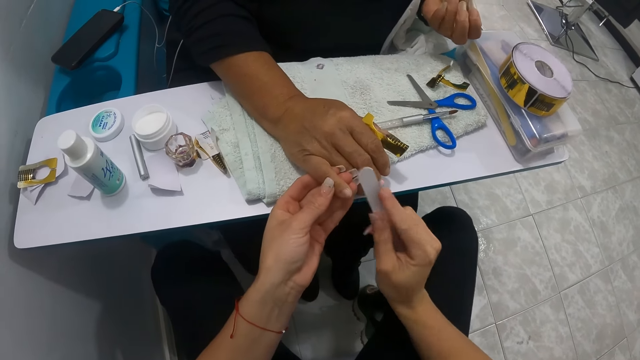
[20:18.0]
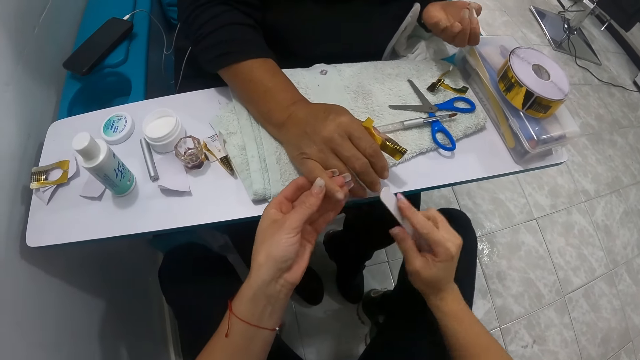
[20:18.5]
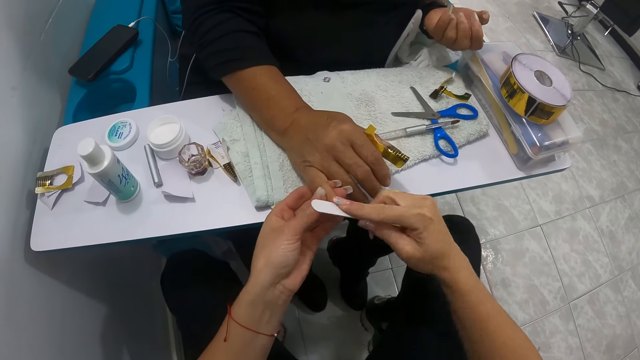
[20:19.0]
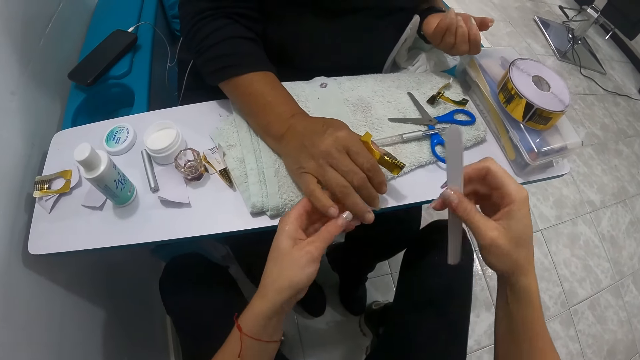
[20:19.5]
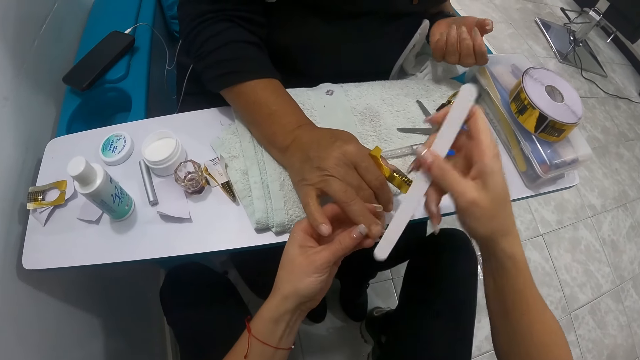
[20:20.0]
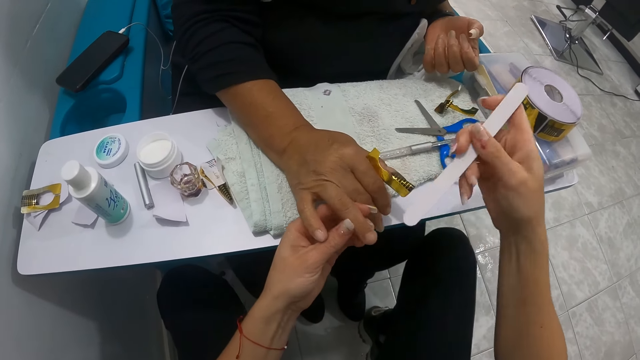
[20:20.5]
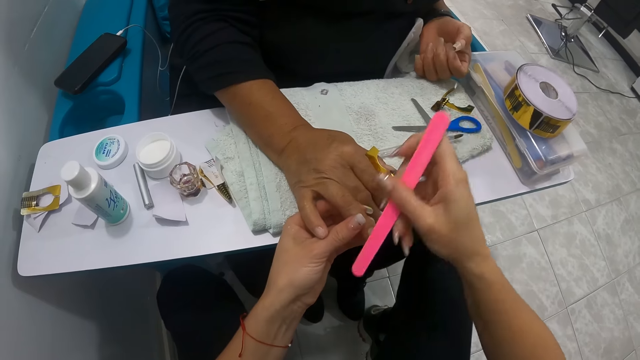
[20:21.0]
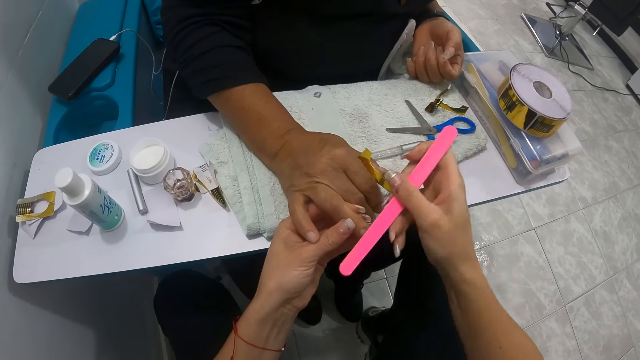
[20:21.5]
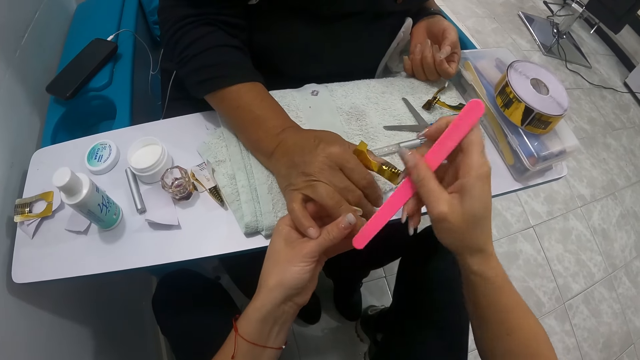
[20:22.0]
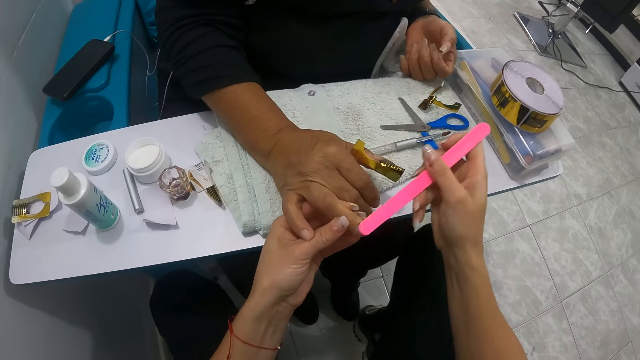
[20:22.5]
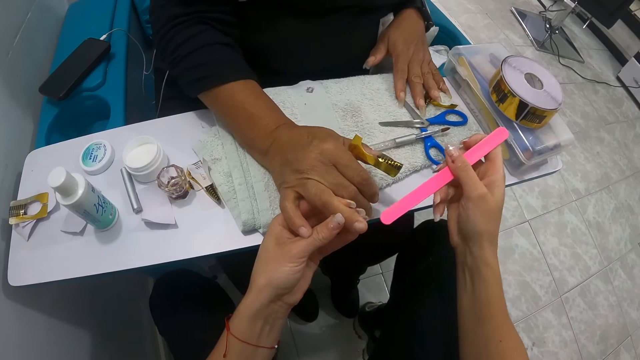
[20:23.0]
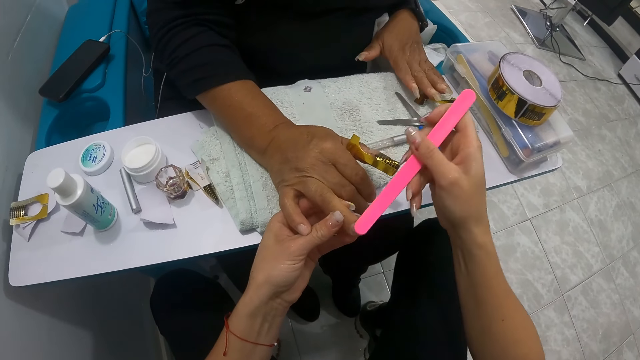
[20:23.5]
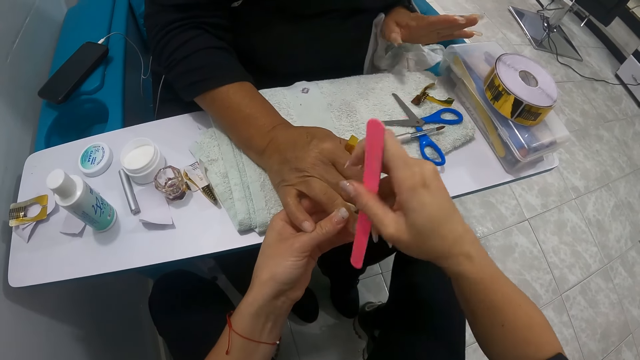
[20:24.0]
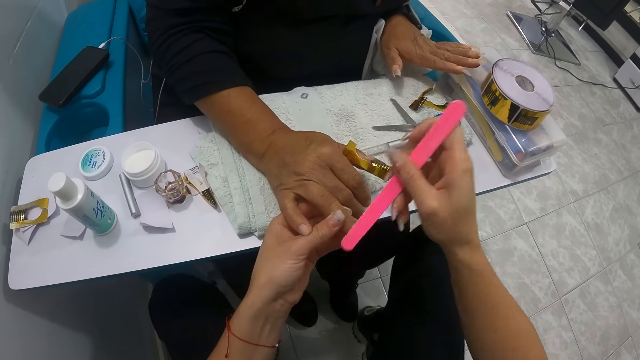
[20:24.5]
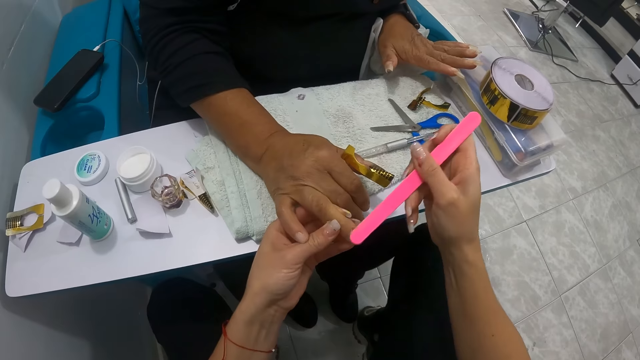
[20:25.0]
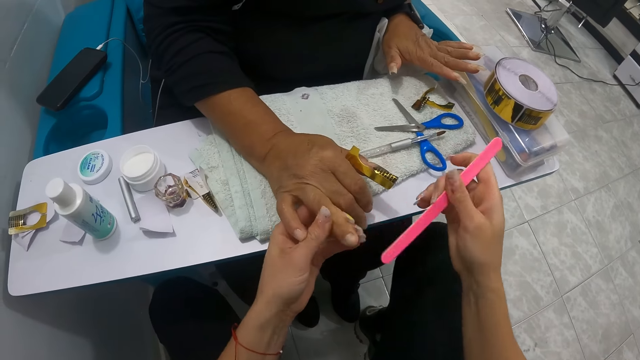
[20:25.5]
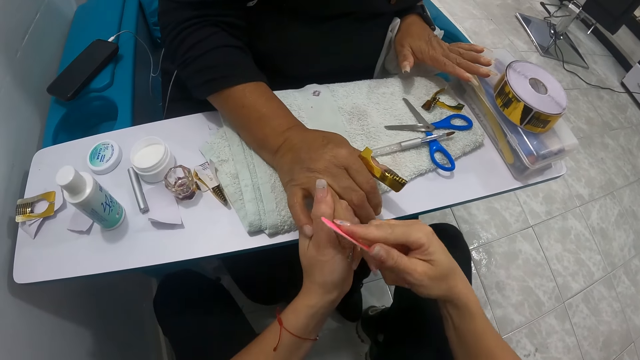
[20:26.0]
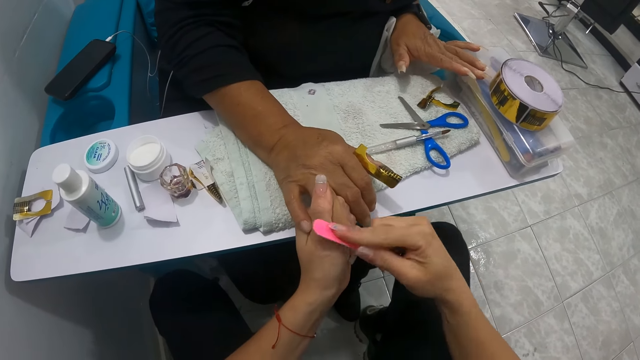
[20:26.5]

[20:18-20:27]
The camera wearer files the woman's nails. The woman looks at her nails.

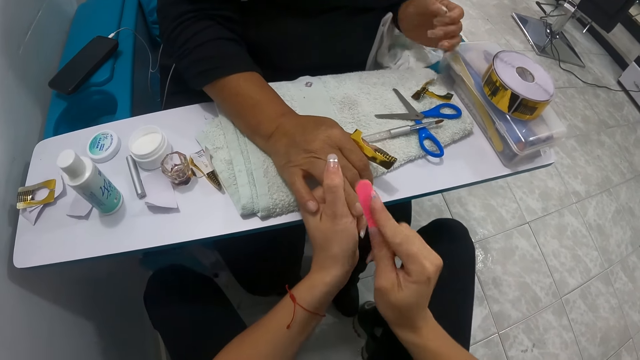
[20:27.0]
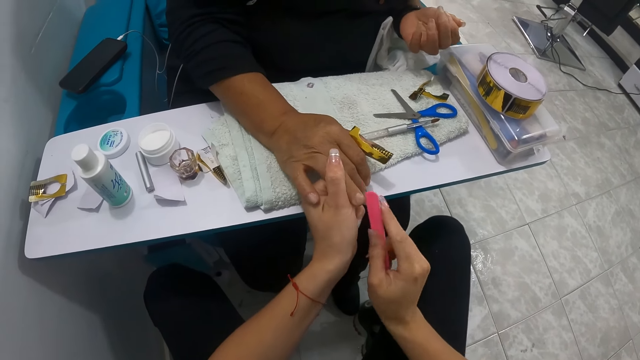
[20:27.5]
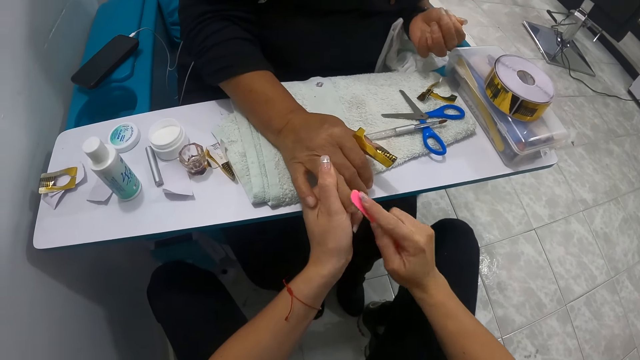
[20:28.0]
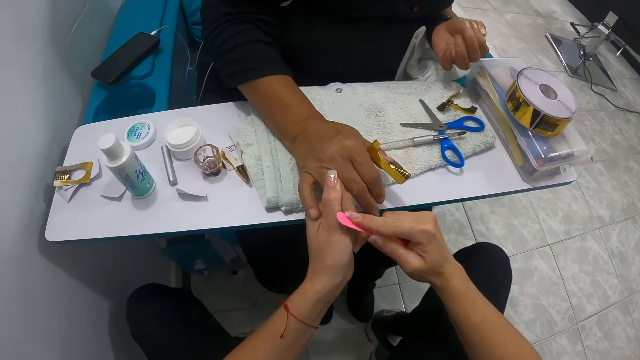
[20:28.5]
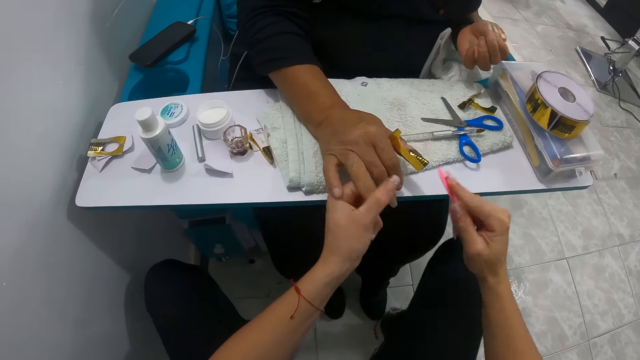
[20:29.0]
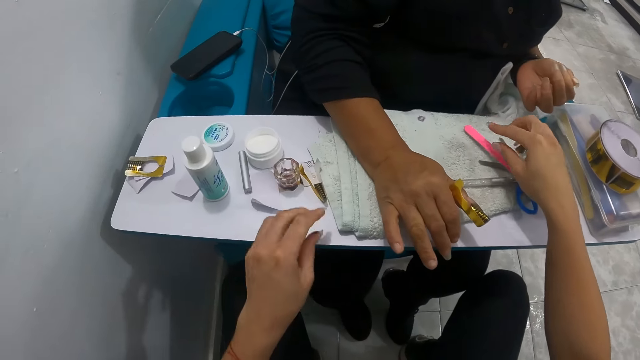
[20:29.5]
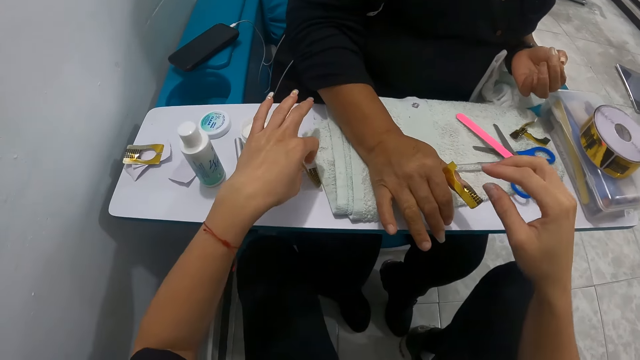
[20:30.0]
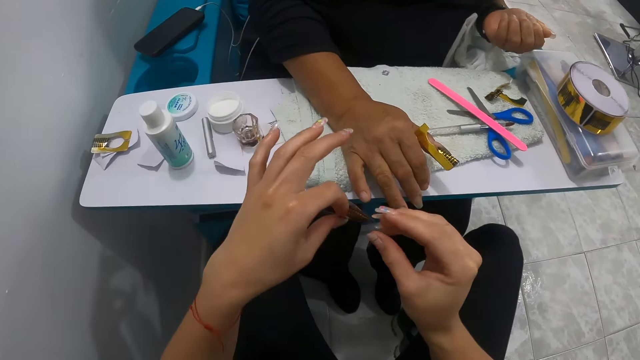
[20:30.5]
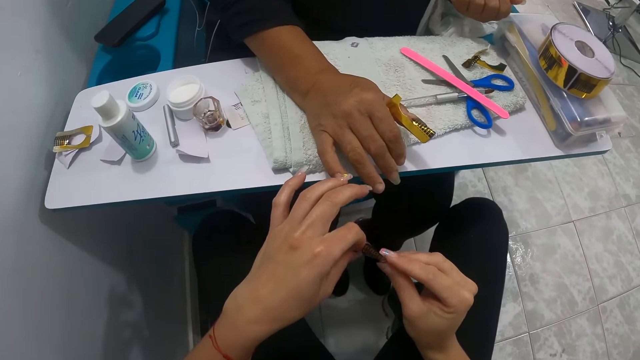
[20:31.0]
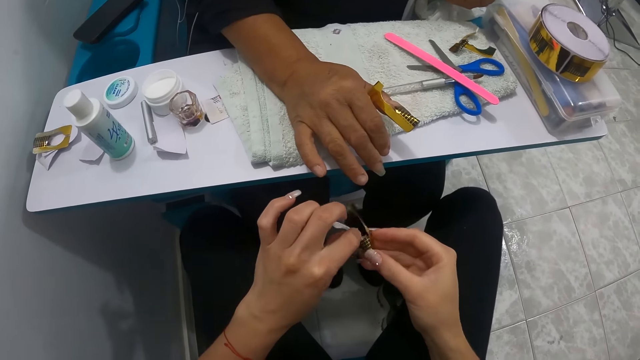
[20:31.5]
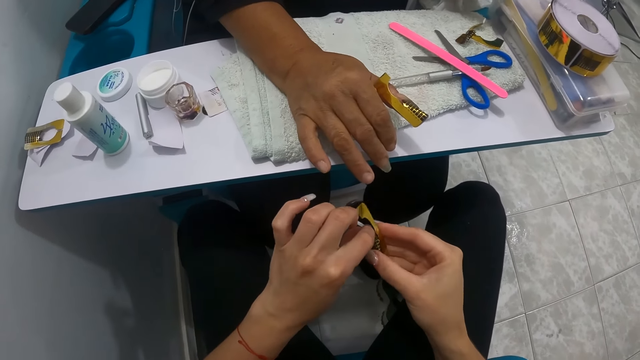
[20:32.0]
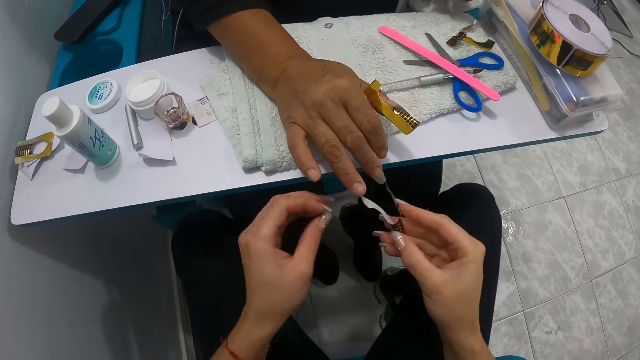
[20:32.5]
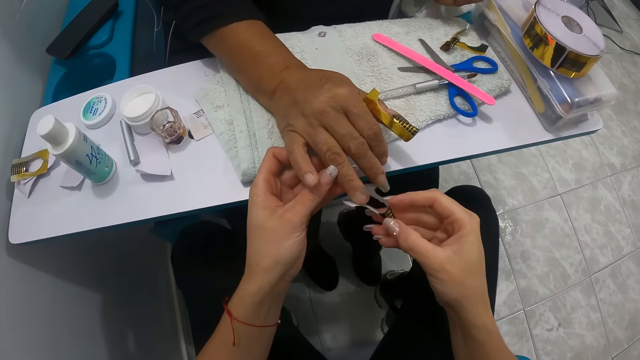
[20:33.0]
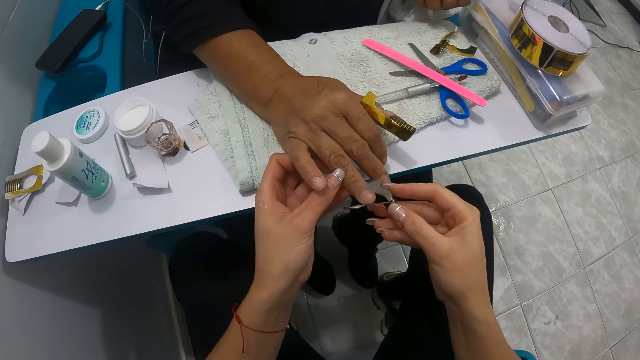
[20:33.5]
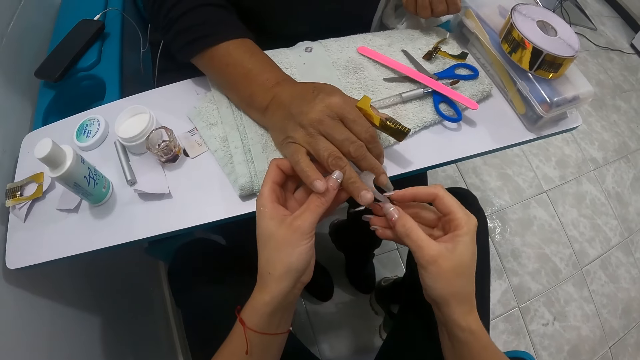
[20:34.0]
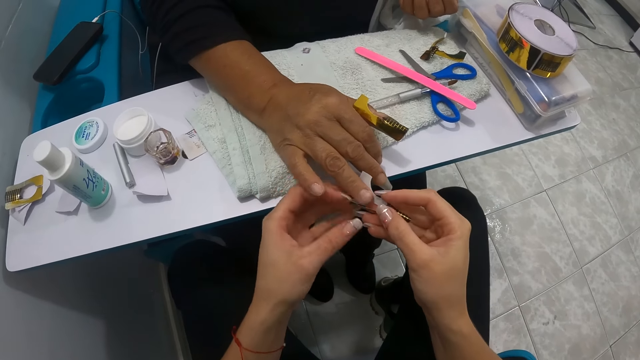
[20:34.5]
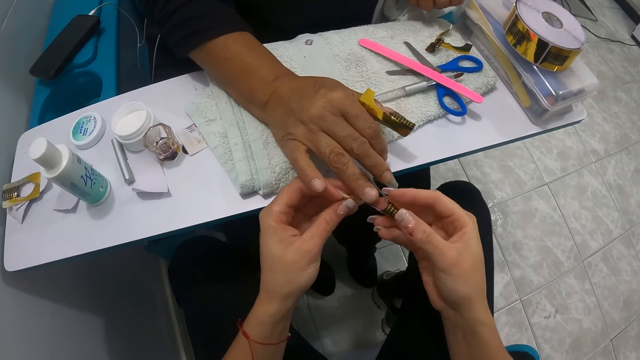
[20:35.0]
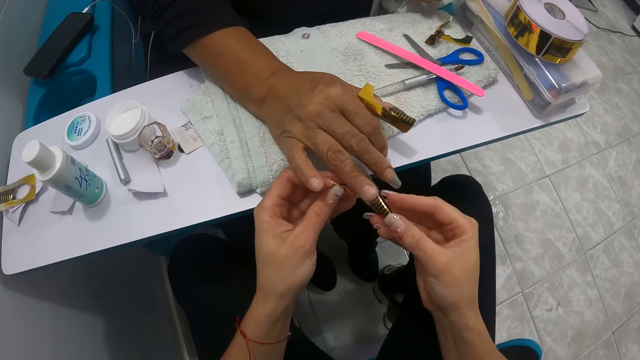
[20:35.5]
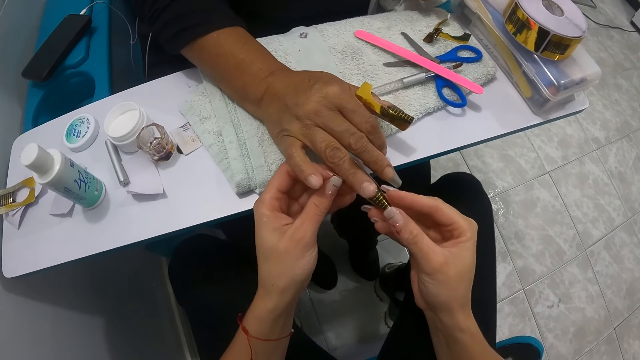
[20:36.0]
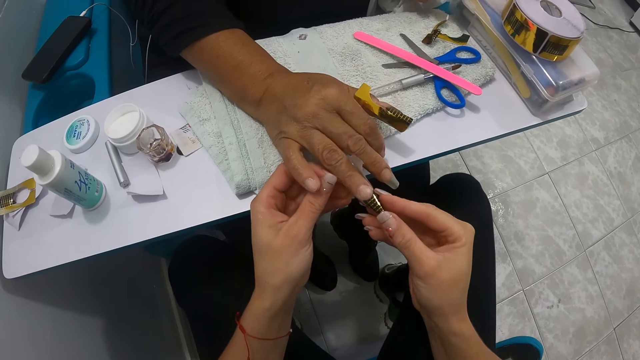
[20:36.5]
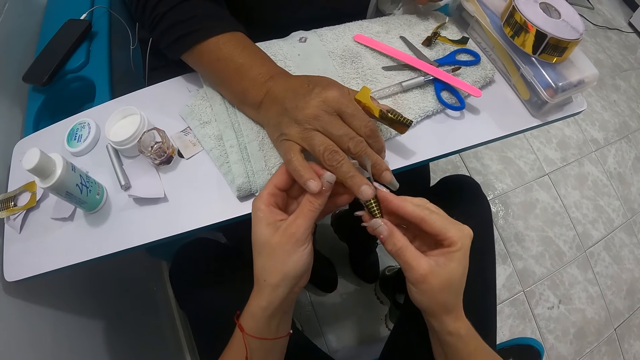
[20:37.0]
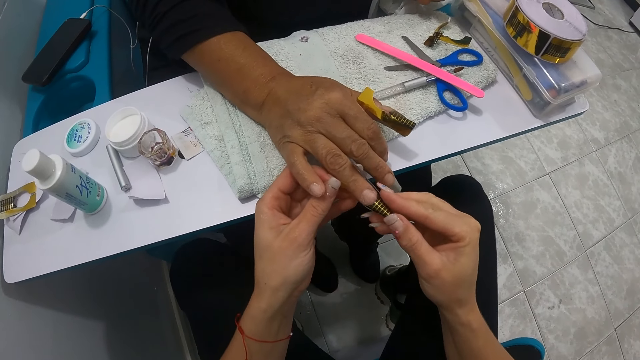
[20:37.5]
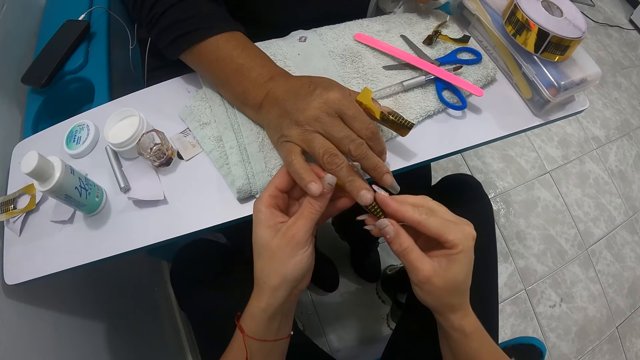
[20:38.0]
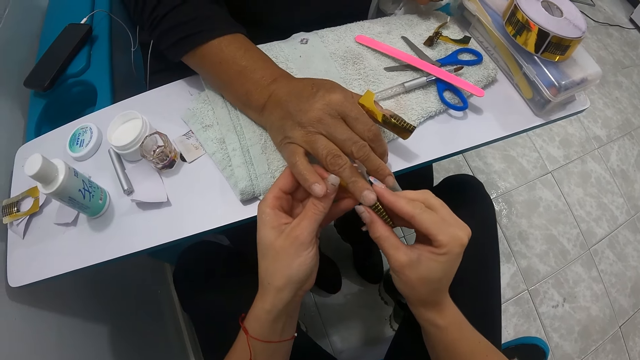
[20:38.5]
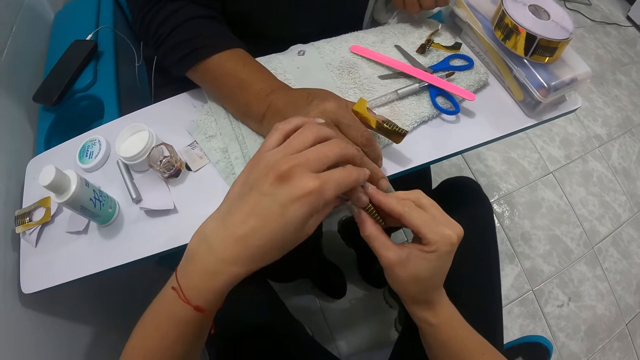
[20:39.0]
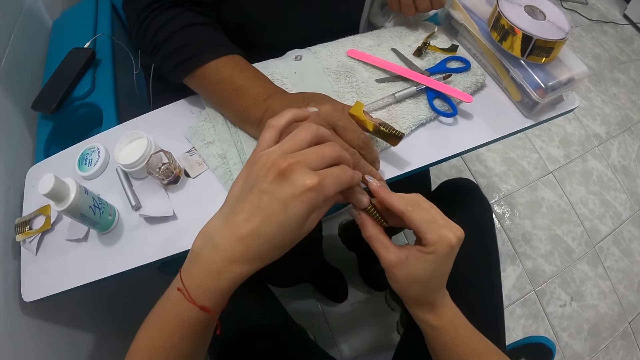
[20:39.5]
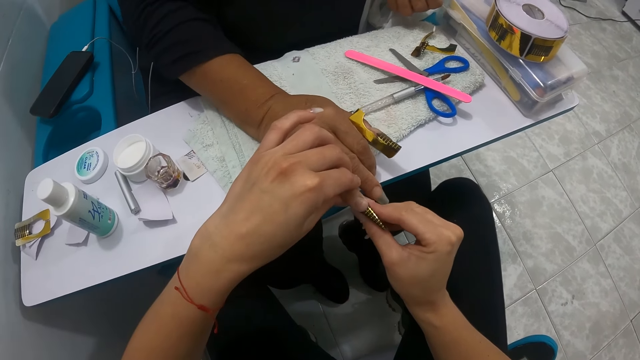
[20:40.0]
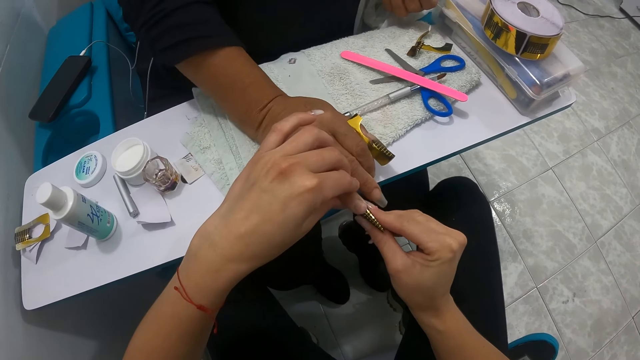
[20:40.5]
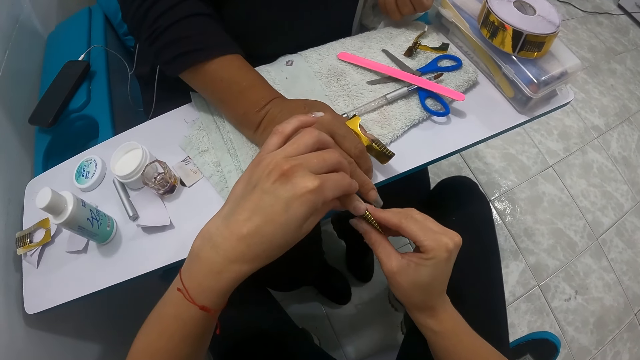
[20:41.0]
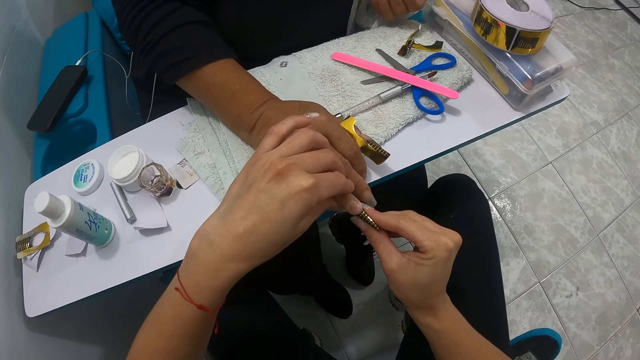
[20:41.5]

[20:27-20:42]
The camera wearer drops the nail file on the table with her right hand. She picks up the nail cover or artificial nail from the table with her left hand. She puts the nail cover on the woman's right ring finger with both hands. She presses the artificial nail on the nail.
